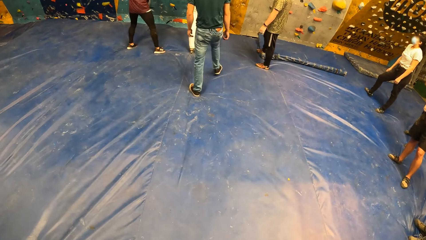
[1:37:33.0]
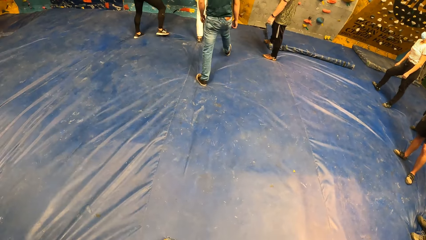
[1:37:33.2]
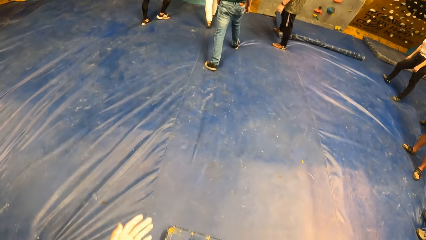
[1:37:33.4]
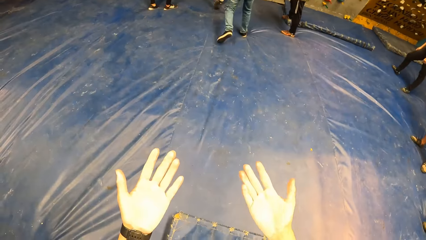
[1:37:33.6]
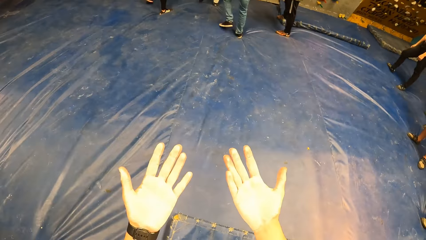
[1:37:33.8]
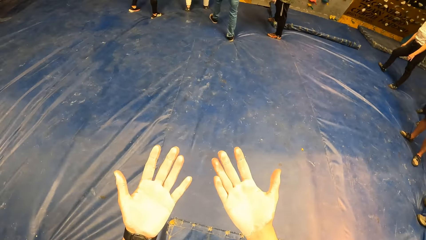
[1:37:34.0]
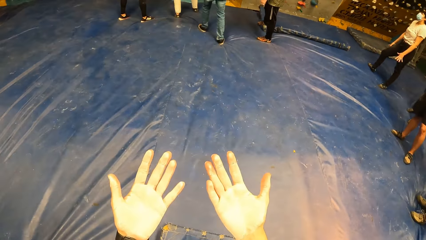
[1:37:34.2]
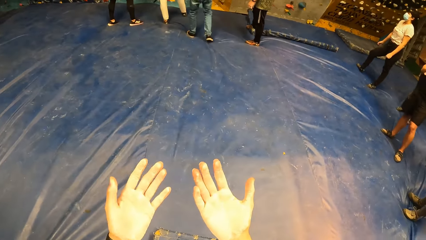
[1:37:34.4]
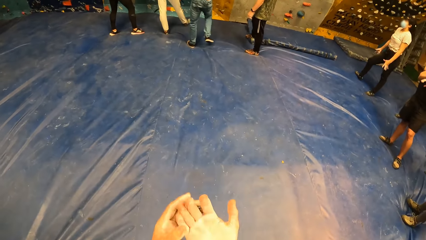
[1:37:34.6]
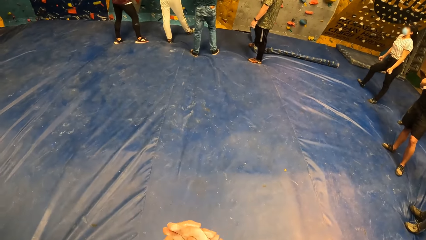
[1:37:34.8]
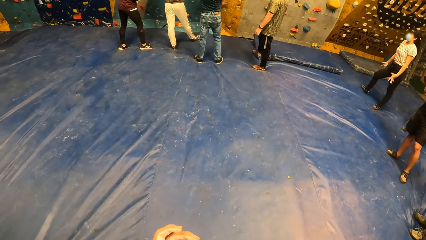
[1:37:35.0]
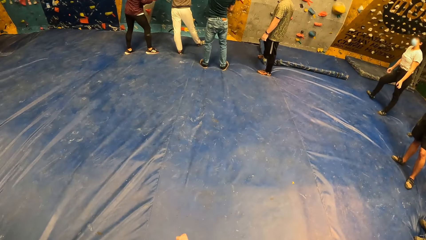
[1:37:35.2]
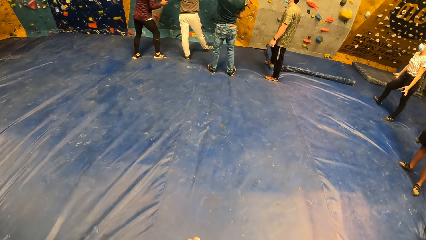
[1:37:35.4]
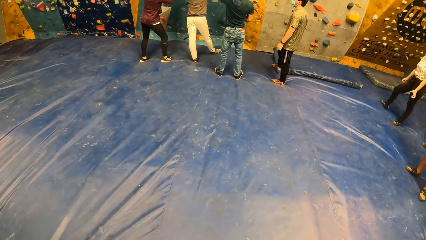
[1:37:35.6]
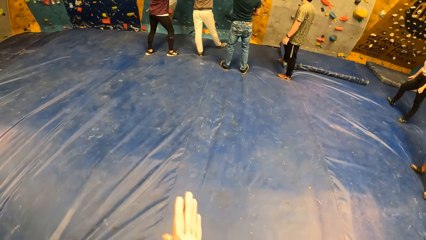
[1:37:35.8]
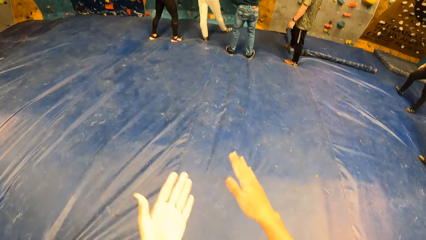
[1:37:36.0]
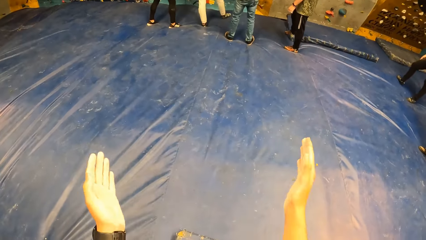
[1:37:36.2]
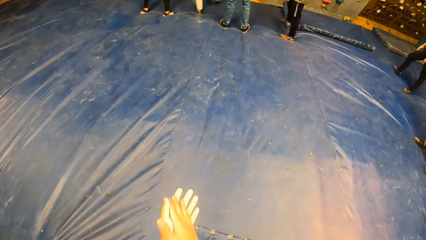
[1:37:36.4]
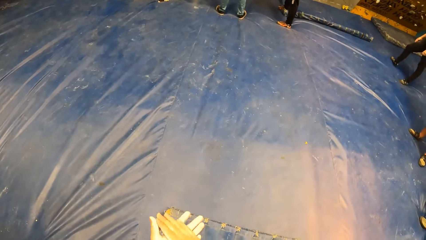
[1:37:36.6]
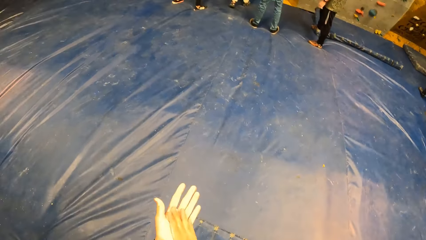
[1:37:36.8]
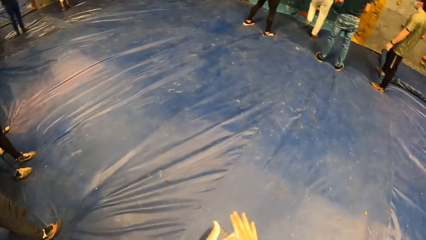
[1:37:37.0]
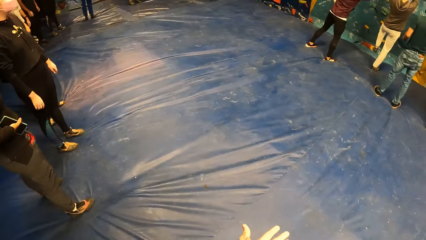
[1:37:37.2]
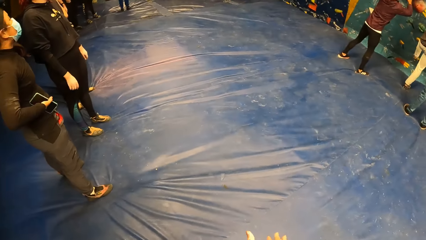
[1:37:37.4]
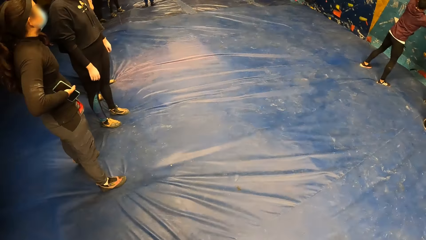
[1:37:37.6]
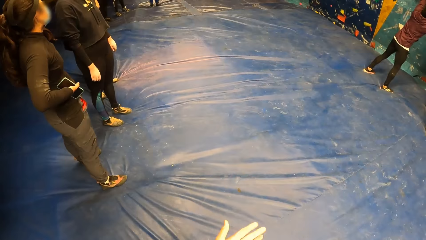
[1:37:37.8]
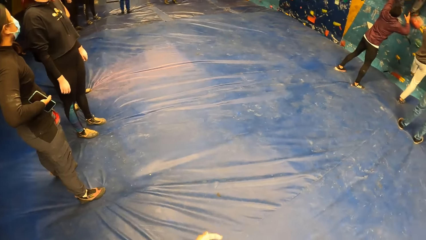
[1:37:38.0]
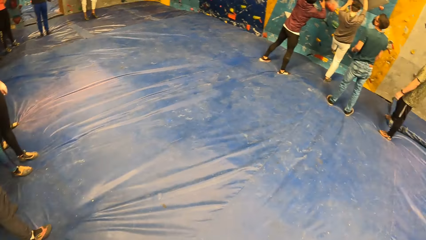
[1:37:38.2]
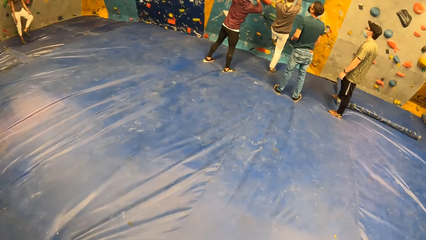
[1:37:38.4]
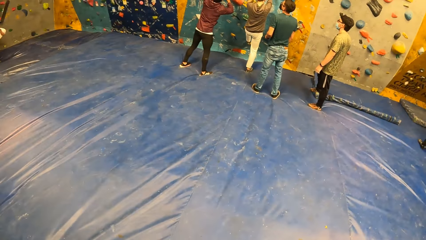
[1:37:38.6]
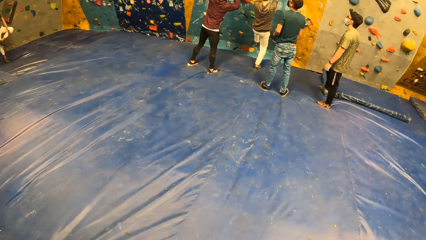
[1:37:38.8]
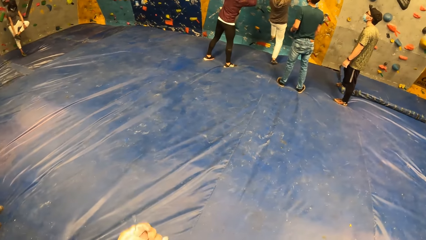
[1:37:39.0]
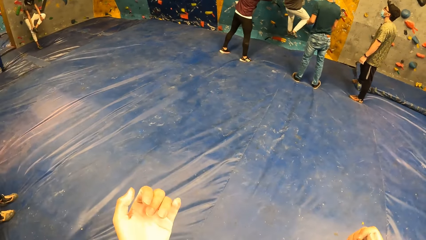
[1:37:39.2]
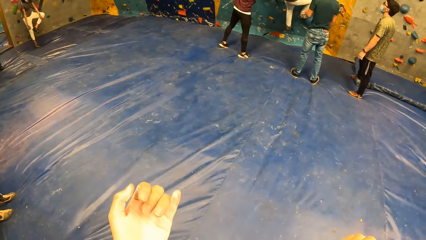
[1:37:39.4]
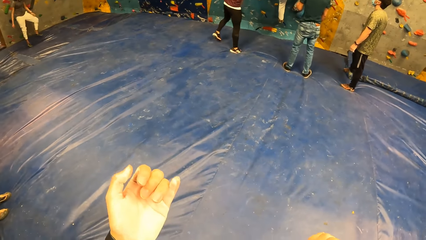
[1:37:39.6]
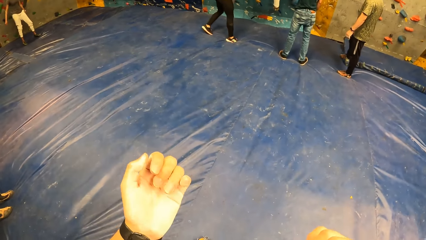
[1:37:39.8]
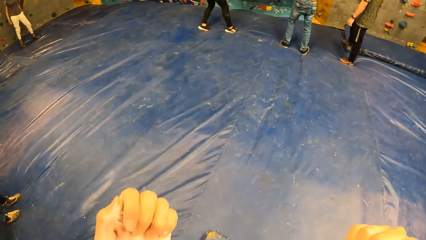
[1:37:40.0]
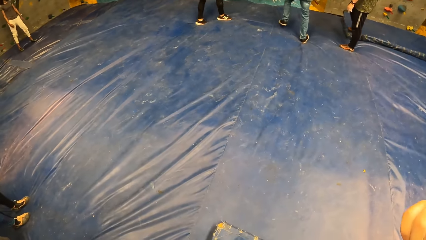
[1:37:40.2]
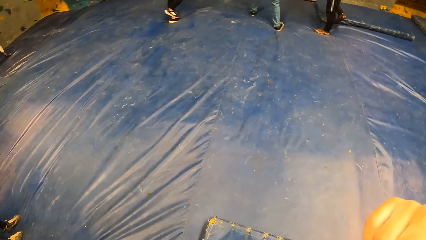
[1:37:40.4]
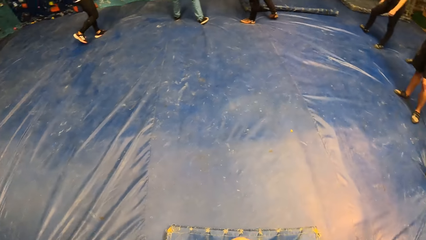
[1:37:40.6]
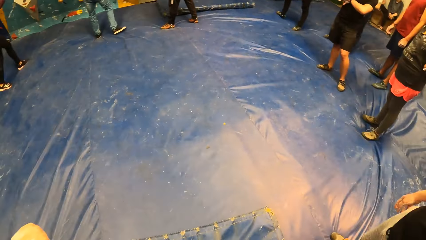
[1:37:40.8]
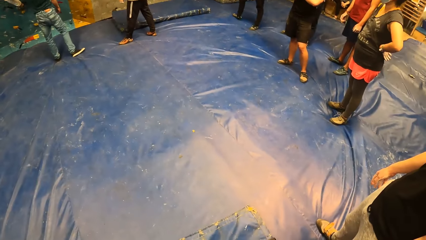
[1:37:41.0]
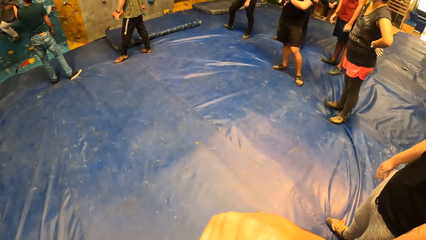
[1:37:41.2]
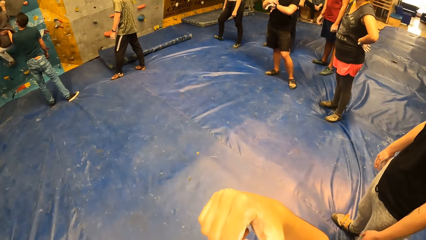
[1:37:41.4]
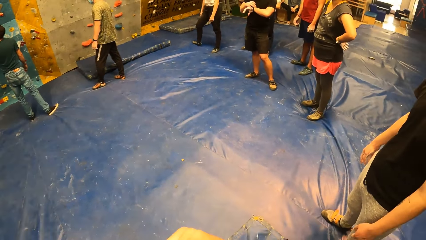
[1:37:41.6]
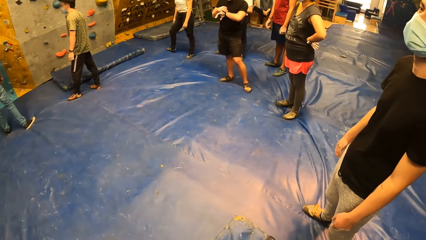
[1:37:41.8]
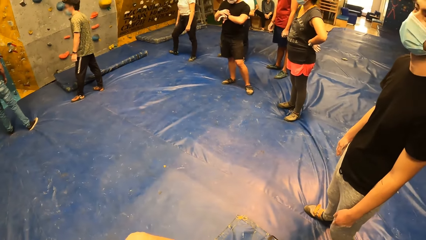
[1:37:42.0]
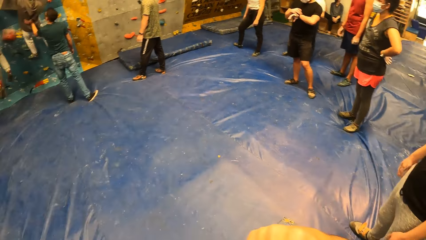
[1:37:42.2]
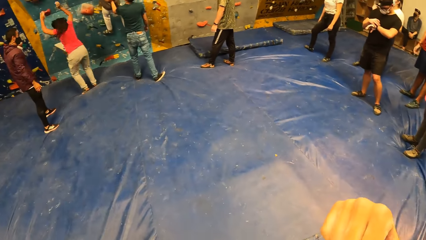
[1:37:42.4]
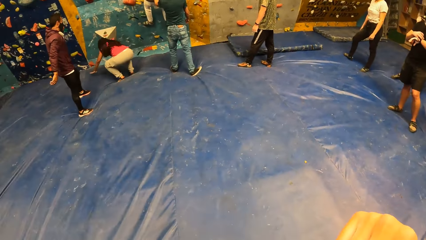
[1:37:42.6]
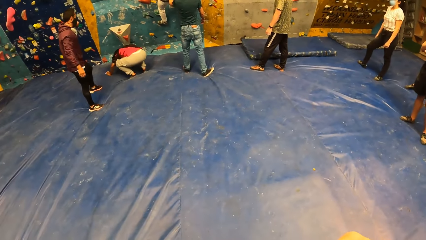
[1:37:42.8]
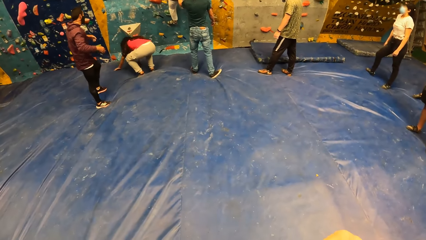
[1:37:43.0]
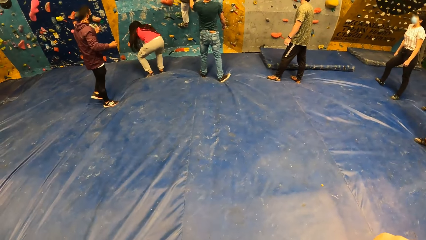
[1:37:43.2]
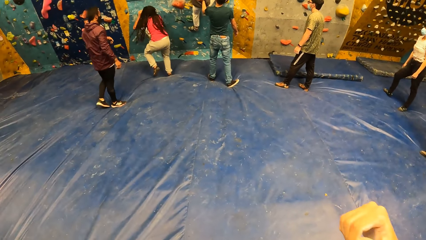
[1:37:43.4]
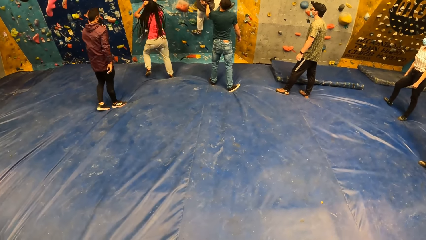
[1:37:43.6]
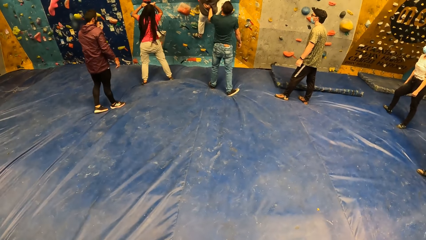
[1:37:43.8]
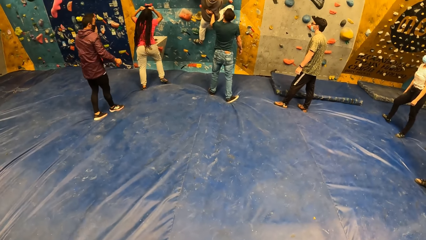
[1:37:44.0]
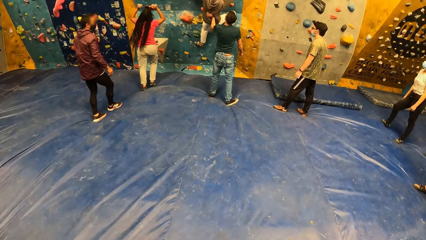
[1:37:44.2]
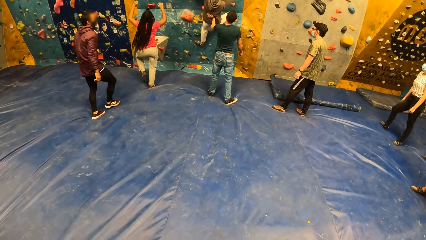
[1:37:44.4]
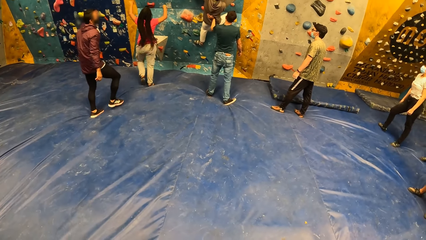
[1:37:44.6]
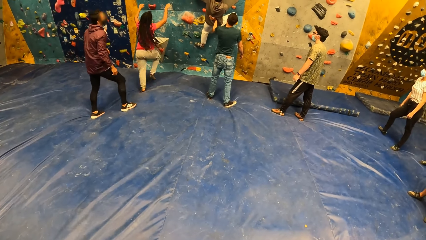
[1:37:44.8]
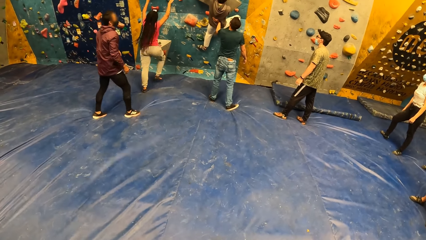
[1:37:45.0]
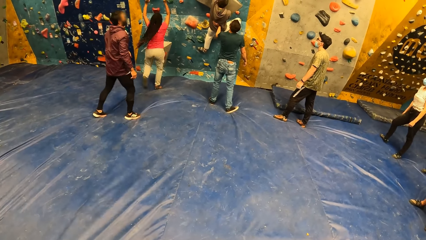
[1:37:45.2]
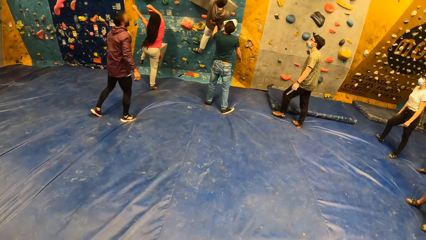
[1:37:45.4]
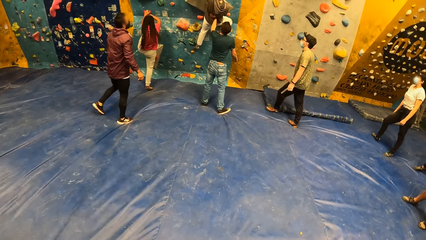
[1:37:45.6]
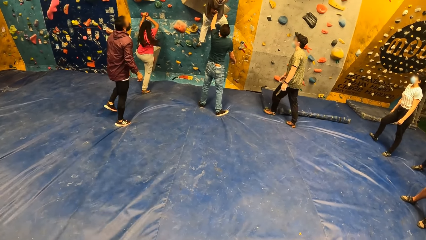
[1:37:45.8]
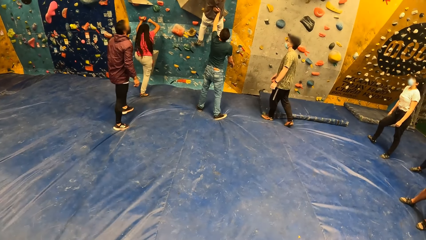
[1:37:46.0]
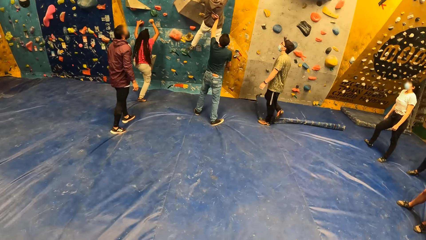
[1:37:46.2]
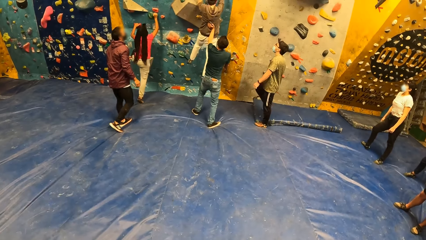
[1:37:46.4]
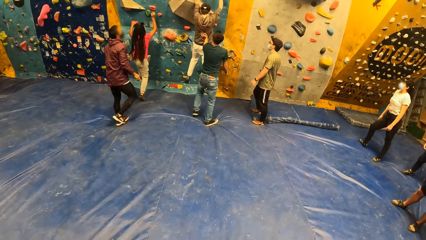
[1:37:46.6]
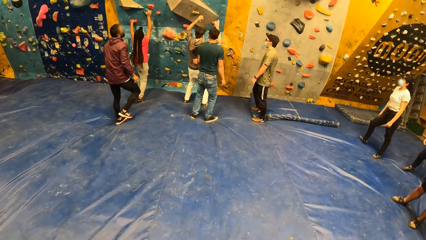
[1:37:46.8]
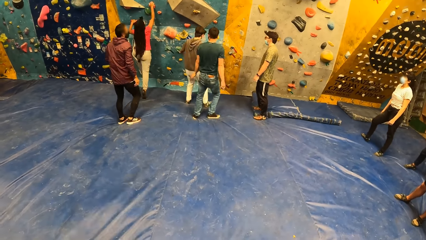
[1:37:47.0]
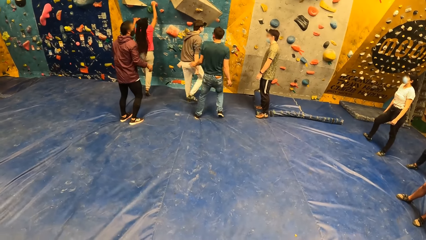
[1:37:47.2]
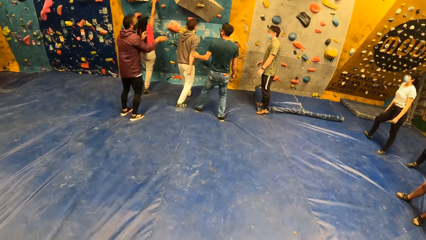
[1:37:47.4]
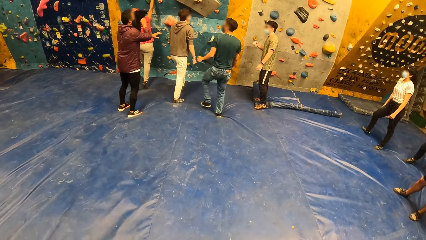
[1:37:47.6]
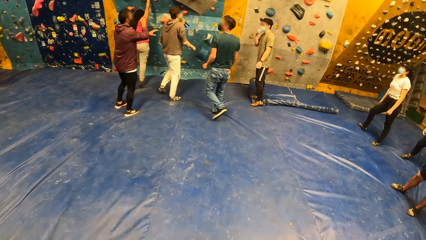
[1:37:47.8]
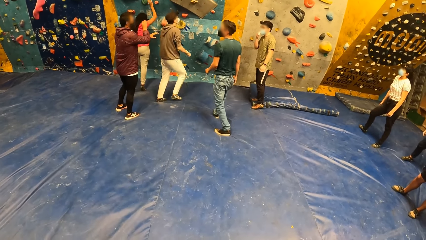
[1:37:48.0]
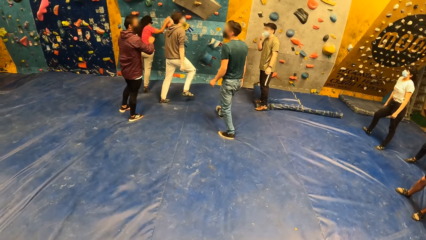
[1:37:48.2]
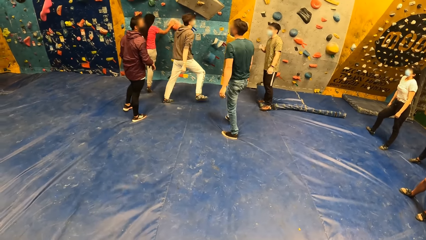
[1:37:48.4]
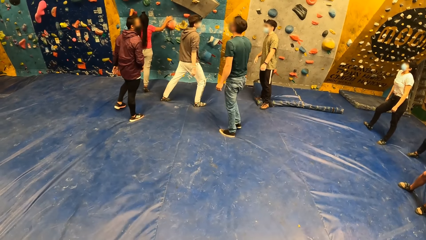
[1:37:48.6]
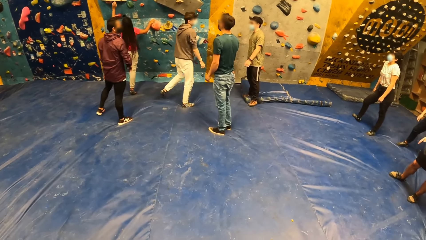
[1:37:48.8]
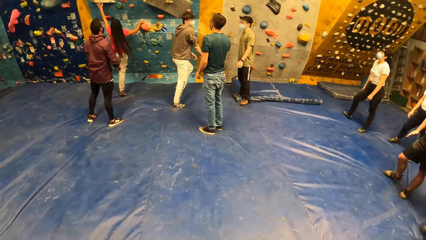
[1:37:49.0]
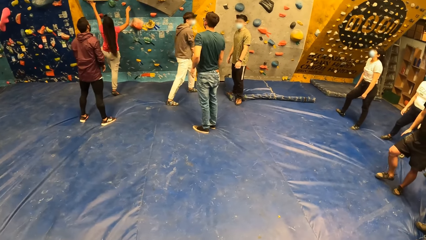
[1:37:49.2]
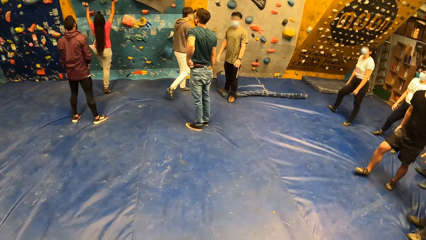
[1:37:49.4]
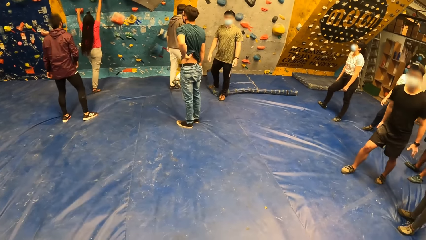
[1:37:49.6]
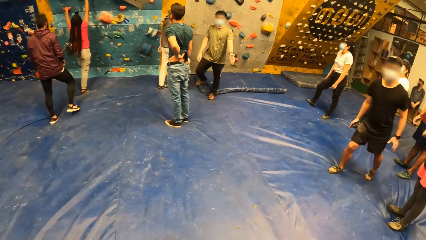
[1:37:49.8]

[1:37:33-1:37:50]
The camera wearer stretches hand. He looks at his palms. He claps hands. He rubs his palms against one another. He looks around. He looks around again.
